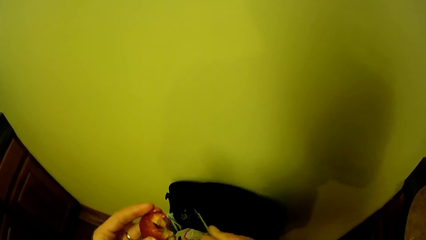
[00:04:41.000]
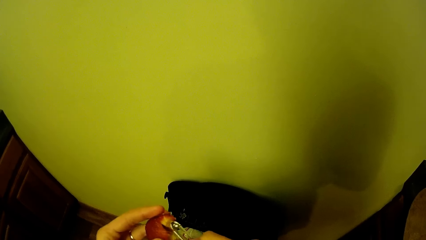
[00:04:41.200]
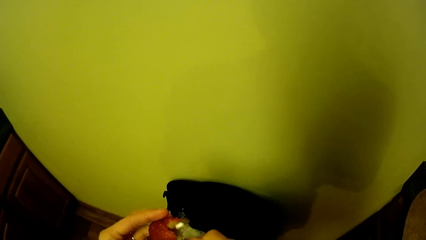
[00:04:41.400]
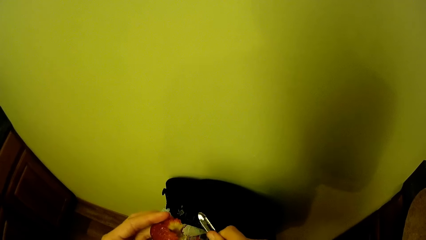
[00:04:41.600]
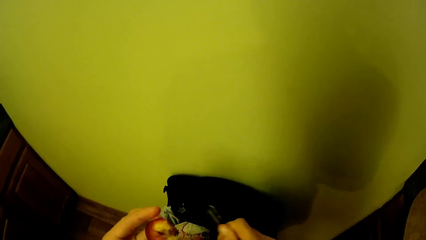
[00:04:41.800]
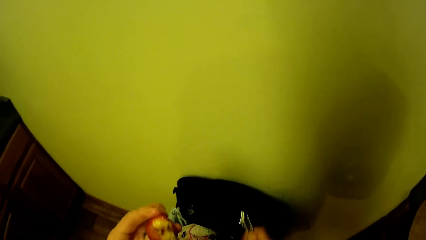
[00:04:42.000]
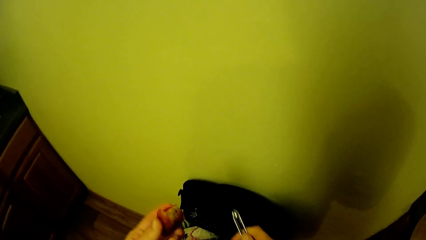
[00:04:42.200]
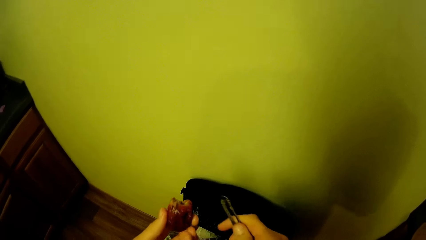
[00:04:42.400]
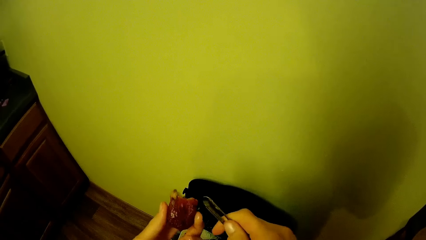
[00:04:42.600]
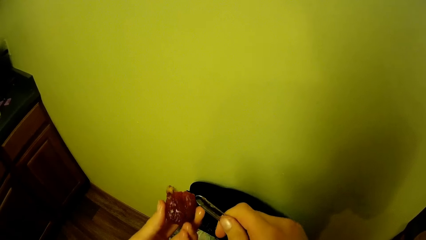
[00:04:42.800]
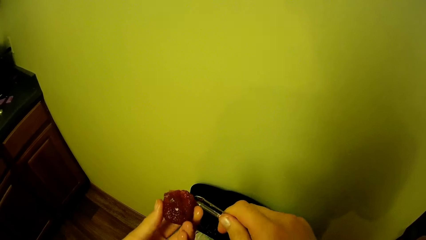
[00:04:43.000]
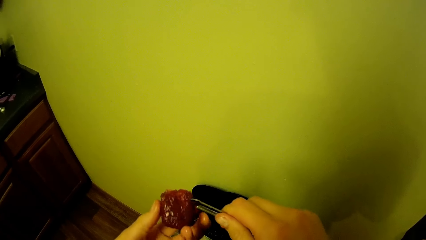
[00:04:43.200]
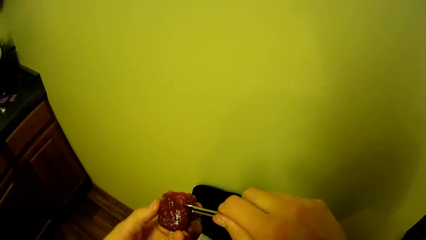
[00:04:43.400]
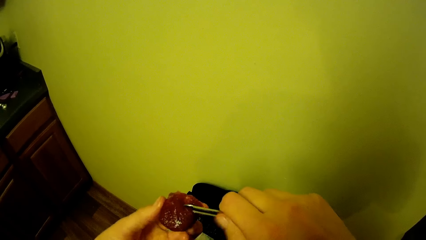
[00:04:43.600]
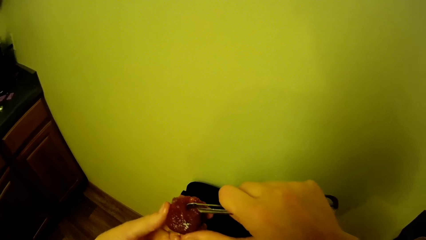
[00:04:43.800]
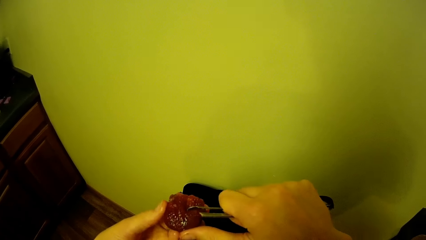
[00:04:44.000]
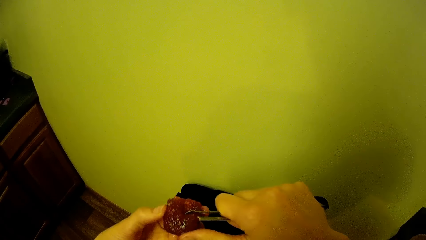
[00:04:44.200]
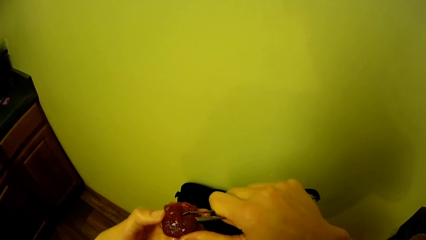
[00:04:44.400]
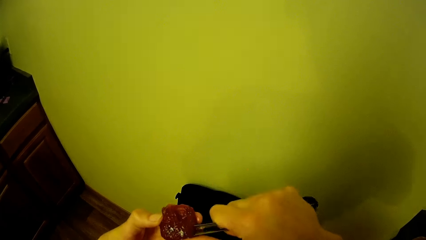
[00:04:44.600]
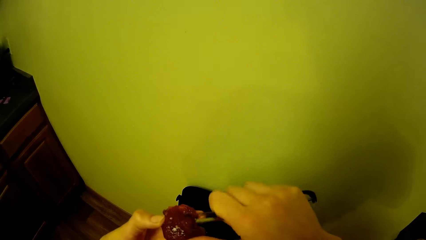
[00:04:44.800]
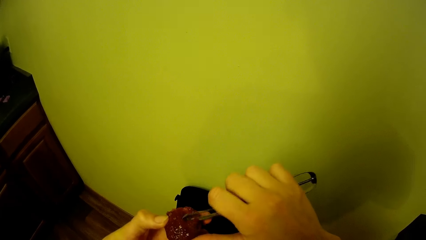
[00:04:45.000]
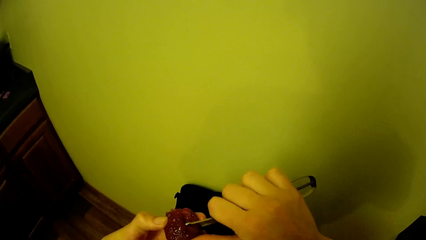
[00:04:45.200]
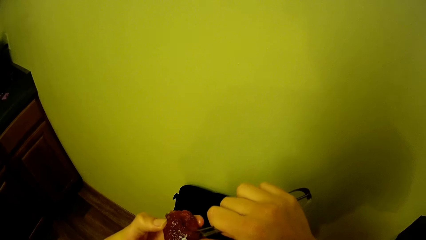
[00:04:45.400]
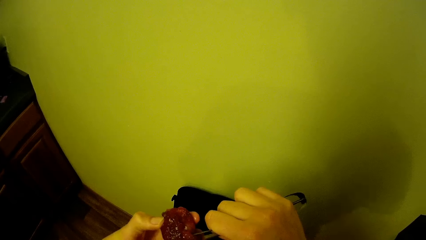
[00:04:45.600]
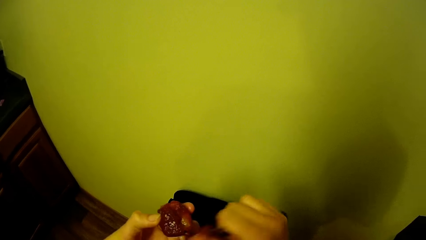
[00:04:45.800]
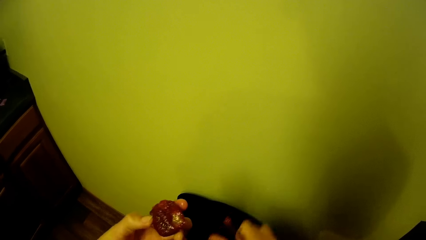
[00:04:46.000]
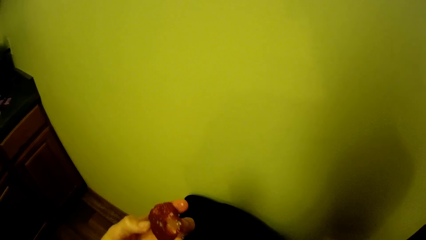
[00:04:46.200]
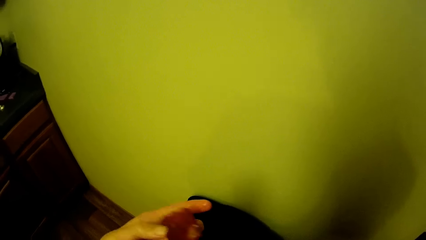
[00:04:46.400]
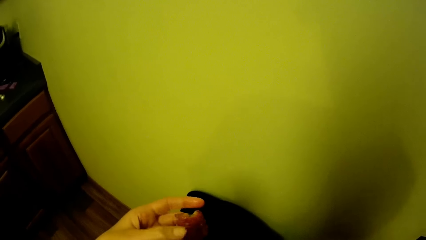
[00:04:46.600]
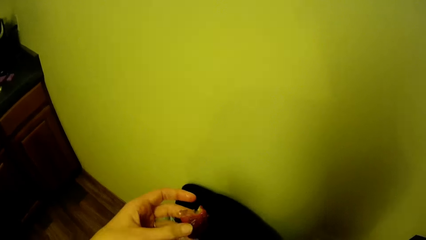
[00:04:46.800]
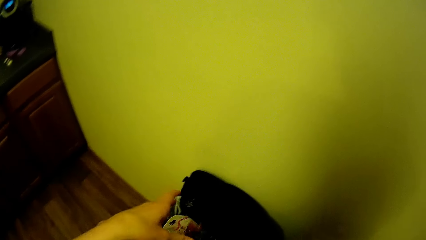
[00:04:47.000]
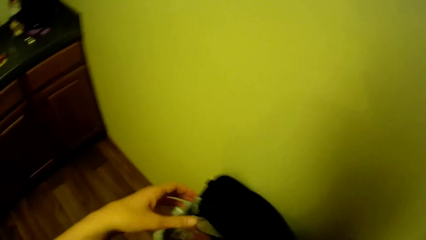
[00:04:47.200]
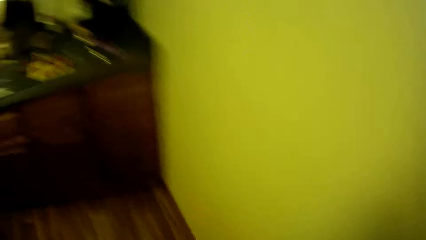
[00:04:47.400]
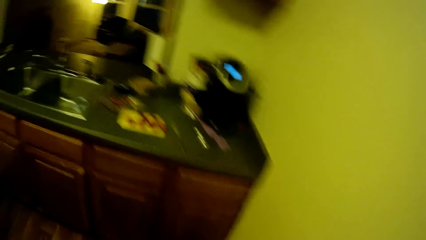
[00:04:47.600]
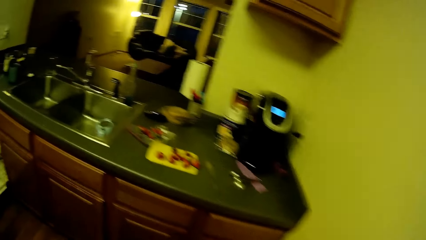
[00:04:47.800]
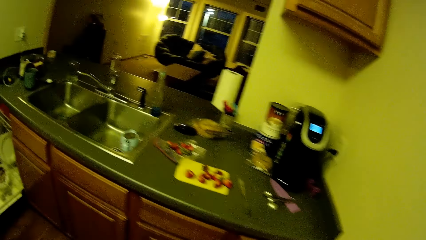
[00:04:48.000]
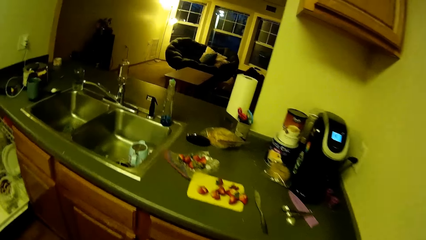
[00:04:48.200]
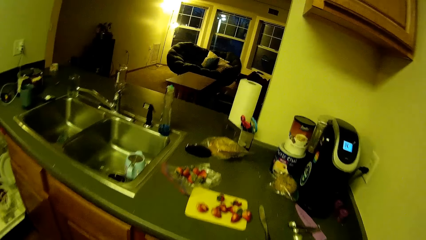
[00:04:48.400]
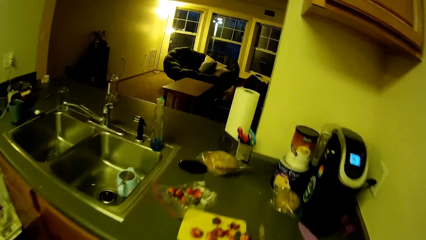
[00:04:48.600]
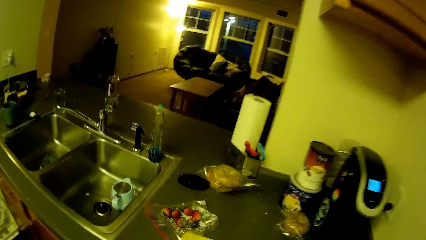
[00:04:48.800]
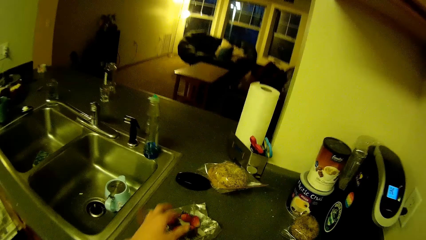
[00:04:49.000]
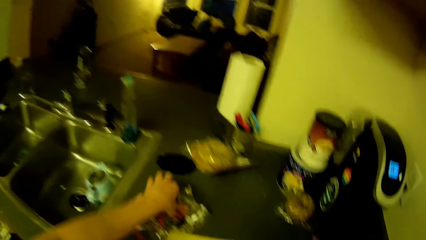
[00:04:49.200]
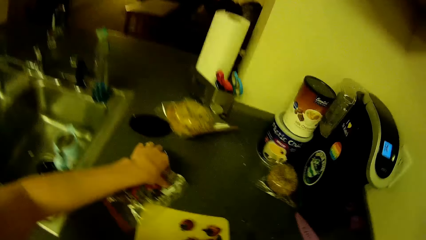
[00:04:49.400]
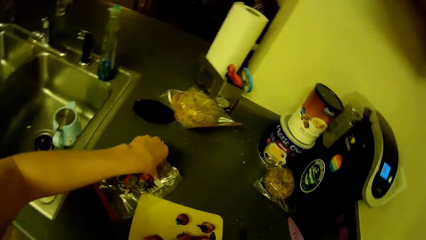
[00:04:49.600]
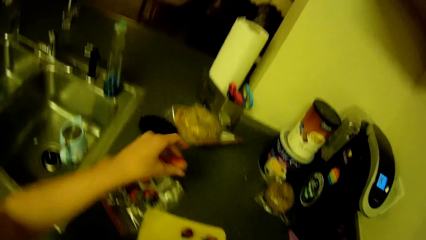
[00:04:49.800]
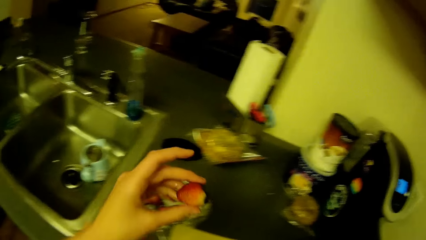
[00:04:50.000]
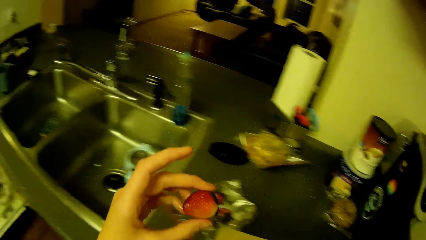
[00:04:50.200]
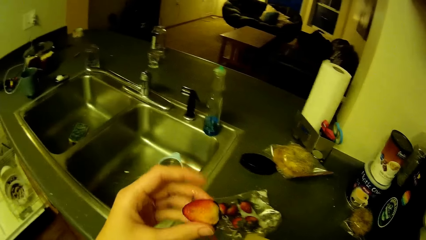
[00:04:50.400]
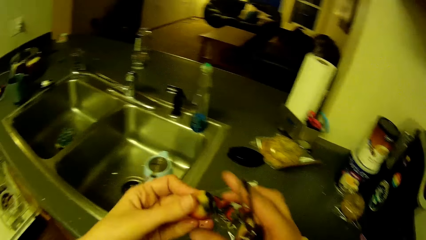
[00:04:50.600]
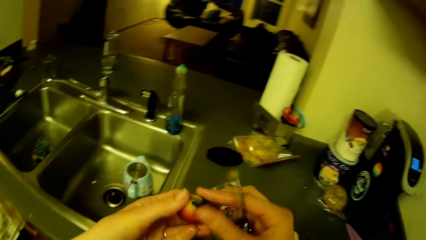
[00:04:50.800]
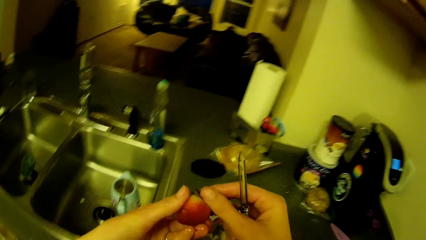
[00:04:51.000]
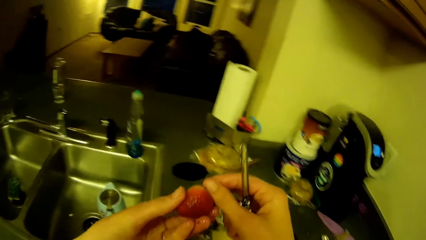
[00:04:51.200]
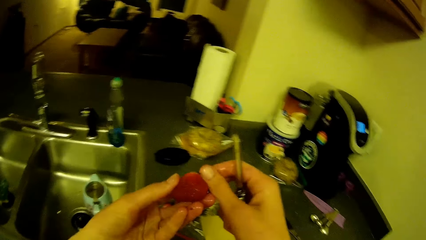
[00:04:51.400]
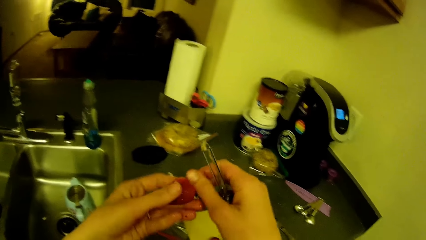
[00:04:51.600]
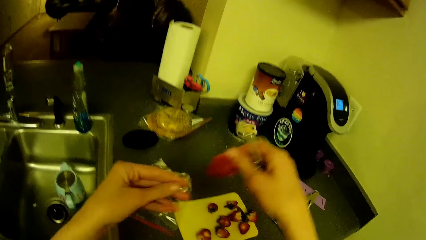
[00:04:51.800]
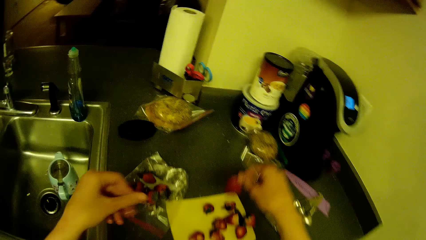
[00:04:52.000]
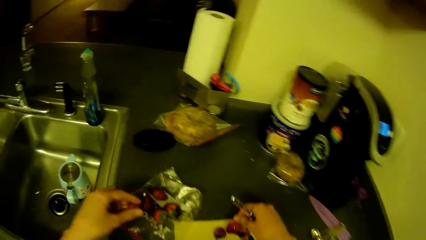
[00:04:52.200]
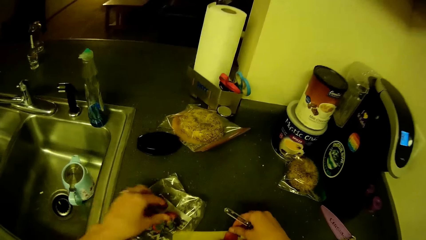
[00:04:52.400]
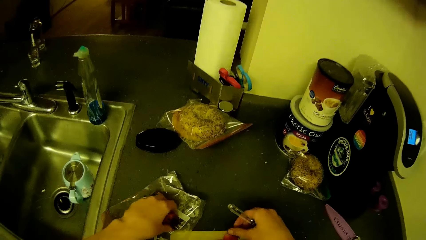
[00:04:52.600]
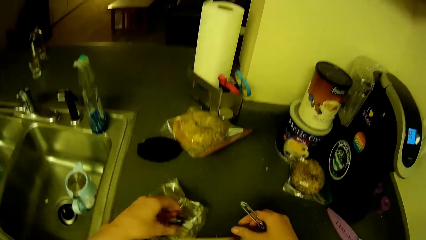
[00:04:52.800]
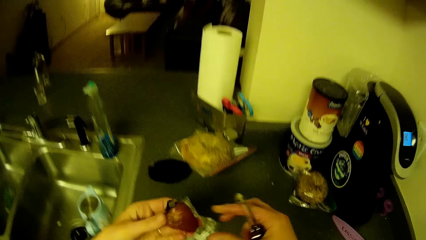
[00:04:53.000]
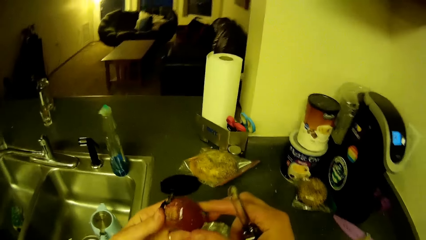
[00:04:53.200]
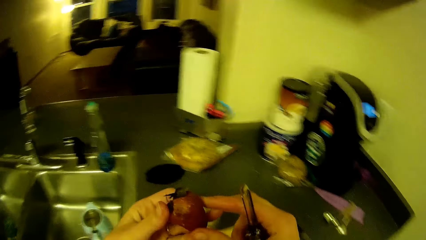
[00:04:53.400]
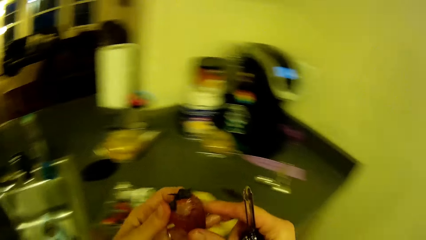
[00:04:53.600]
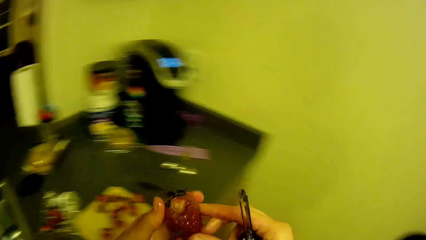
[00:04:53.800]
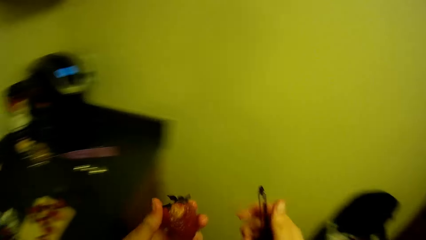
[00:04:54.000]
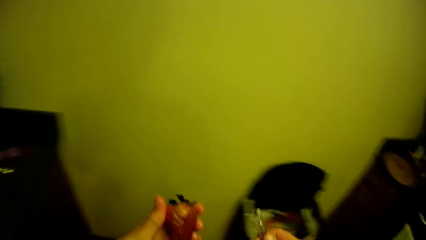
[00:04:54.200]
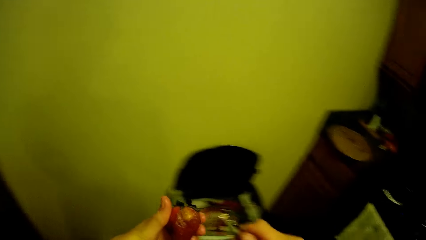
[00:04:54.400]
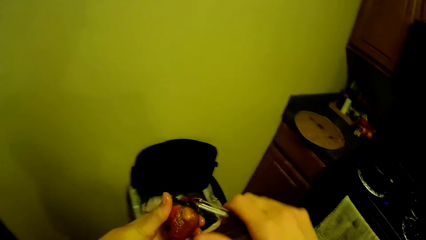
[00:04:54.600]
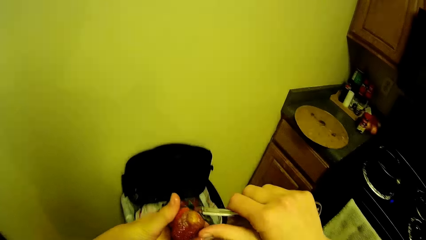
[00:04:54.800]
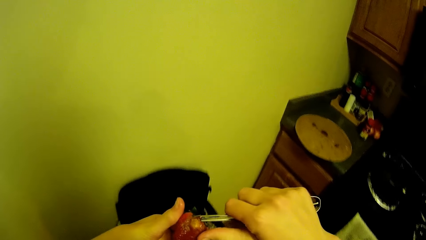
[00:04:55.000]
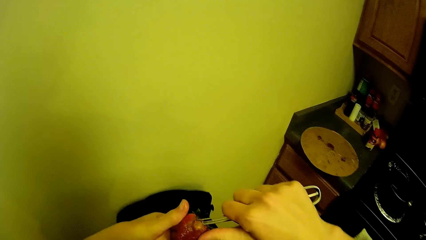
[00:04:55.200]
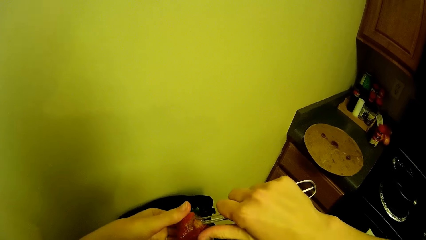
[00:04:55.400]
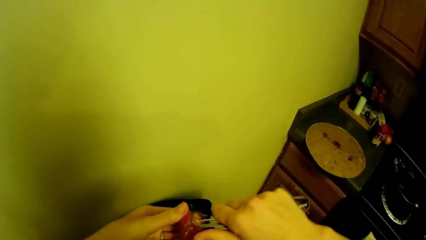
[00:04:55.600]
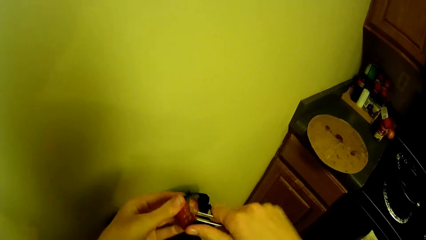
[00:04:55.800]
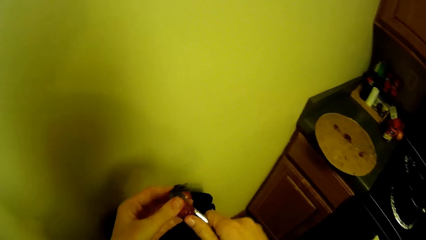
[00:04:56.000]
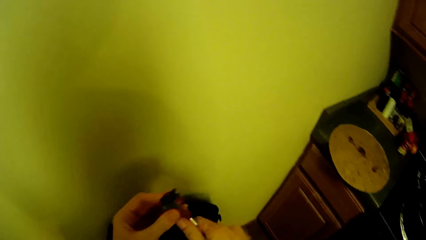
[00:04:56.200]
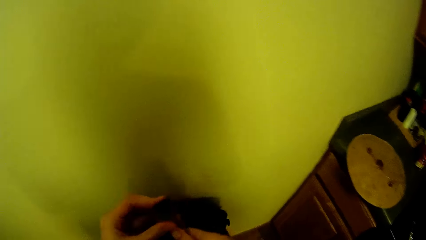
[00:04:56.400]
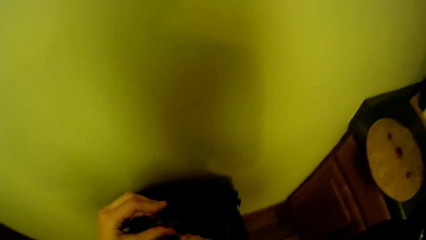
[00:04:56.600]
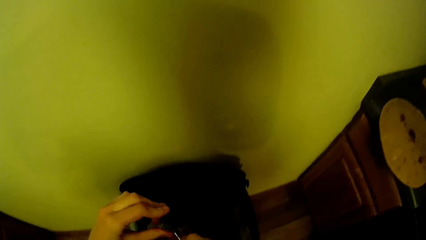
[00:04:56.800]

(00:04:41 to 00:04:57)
The camera wearer picks a strawberry from a nylon on the kitchen cabinet. They drop the strawberry on a cutting board on the kitchen cabinet. They turn around. They peel the strawberry.
